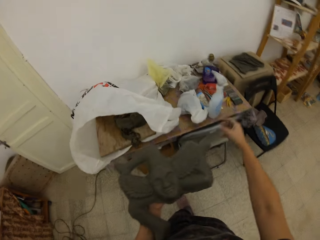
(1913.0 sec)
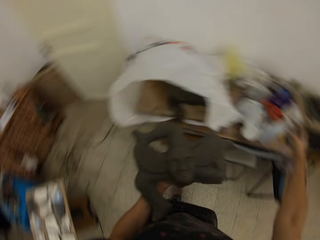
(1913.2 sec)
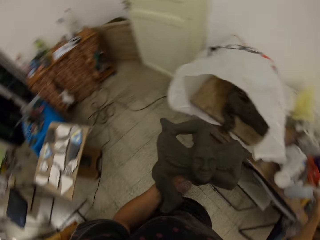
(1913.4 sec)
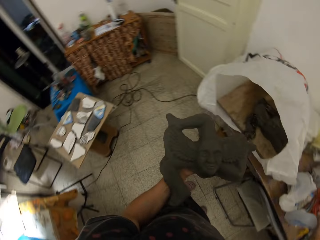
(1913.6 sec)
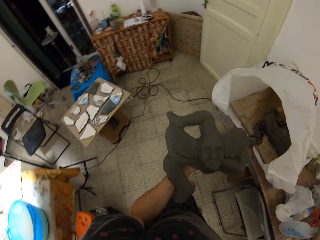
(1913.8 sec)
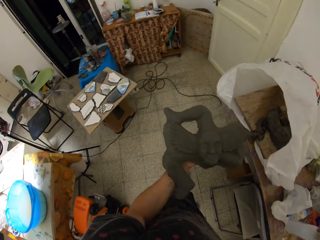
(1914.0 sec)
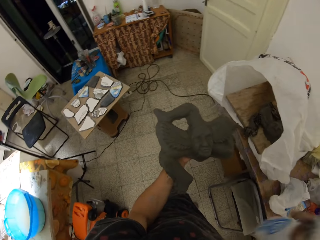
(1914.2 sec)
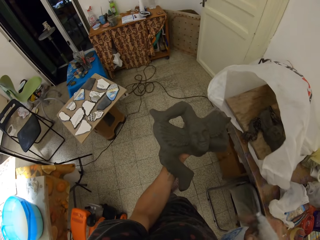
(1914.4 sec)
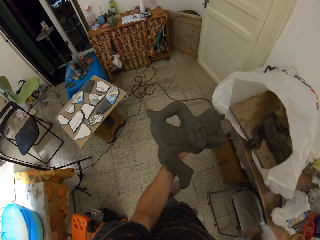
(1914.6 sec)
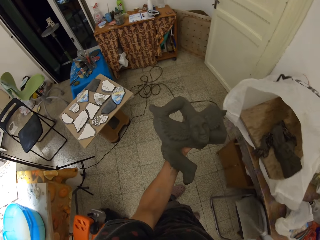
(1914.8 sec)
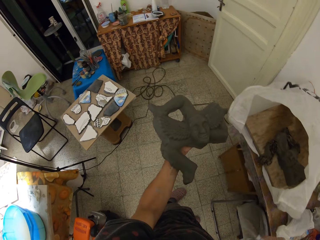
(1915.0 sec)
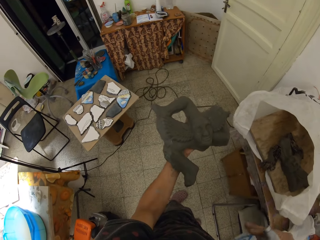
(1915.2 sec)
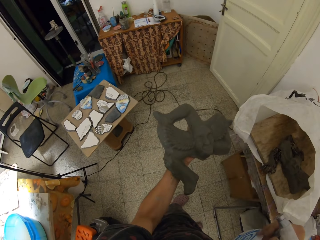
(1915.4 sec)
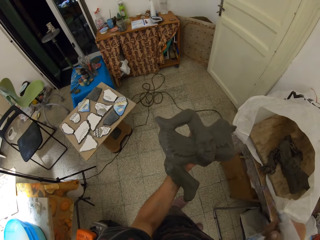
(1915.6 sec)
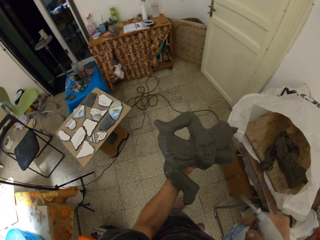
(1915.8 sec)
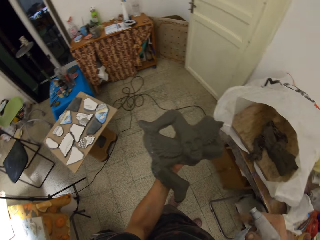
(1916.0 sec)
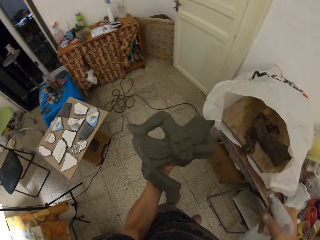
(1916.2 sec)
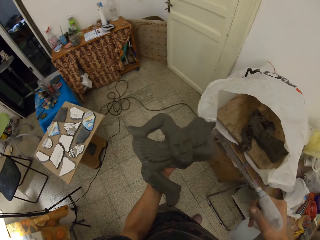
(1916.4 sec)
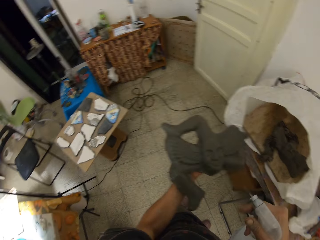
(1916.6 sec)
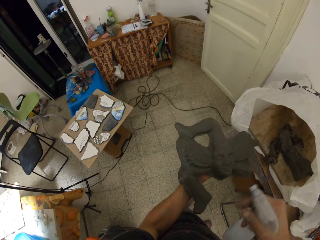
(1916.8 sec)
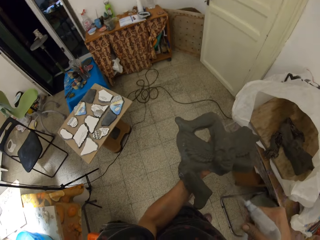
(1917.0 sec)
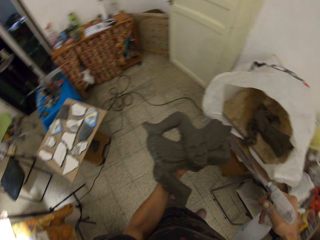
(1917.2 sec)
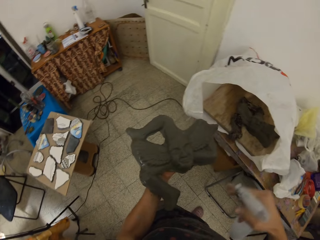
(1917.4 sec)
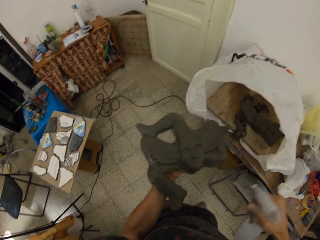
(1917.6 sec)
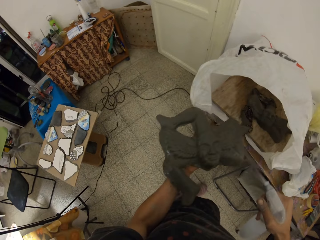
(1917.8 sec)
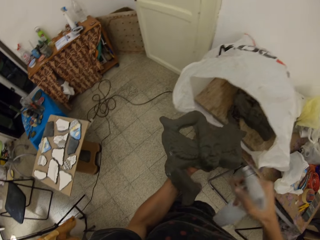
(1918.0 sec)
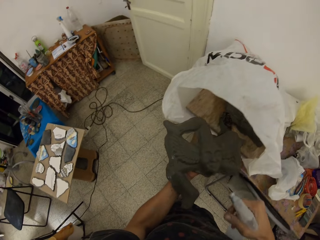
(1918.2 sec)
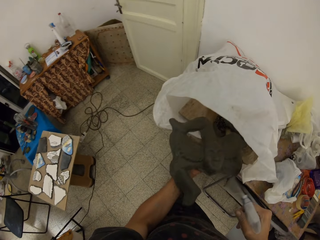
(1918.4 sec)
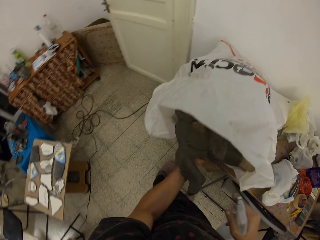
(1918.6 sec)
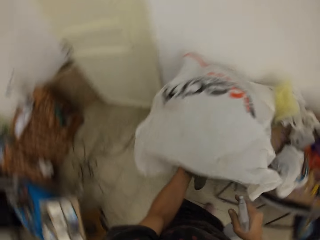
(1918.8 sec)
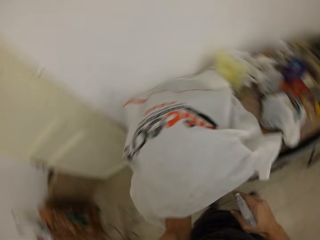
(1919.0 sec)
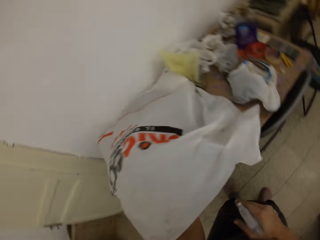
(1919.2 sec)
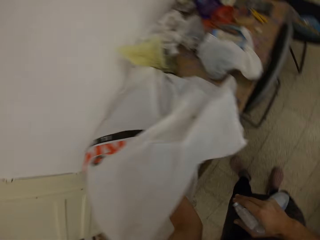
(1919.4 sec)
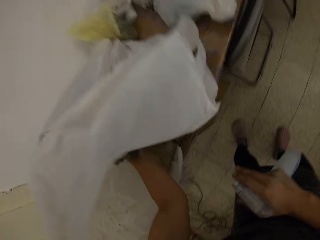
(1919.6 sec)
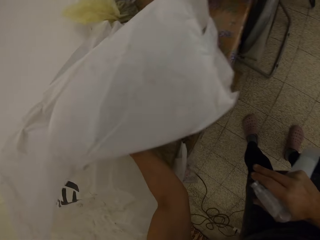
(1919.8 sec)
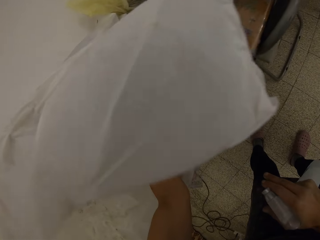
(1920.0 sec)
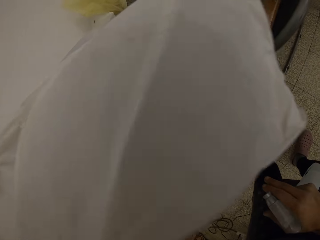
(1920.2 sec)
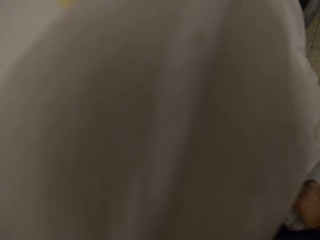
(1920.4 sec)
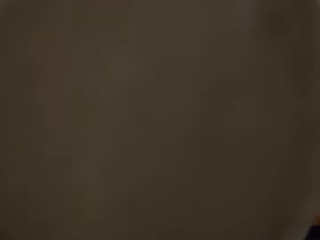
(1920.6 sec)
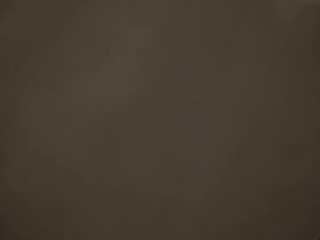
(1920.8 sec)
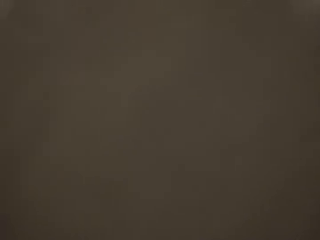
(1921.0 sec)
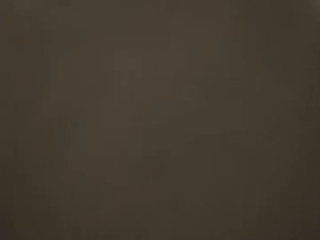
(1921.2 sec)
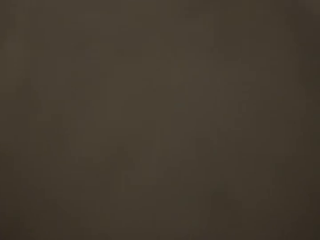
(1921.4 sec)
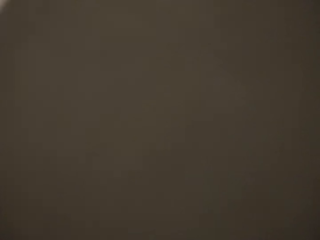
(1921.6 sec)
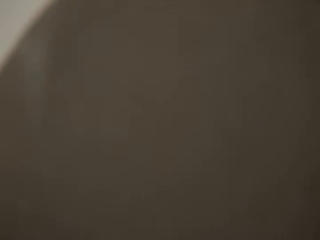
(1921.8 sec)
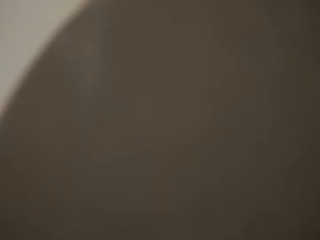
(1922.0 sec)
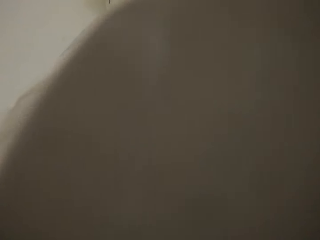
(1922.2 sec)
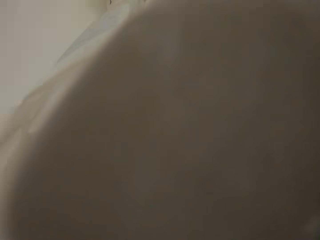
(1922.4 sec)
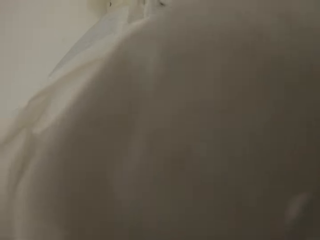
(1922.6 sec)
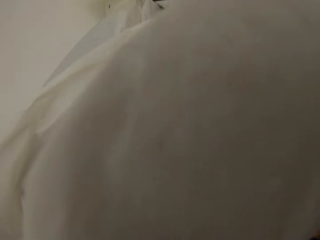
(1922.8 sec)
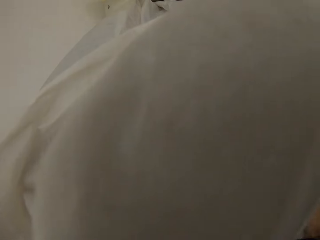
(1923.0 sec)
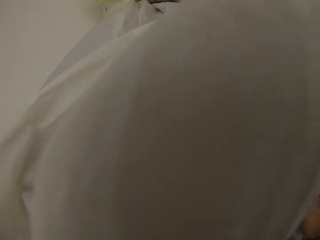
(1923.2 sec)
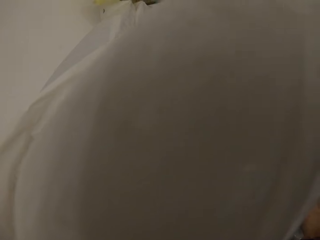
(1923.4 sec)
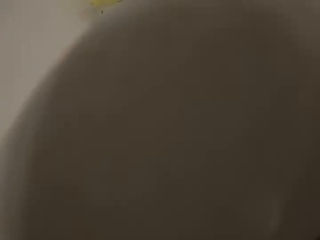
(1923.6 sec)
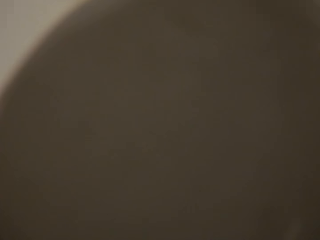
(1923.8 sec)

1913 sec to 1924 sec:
The camera wearer picks up a spray bottle on a table with her right hand. She sprays water on the ceramic art in her left hand with the spray bottle in her right hand. She puts the ceramic art in her left hand into a nylon on the table.

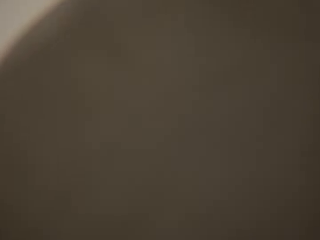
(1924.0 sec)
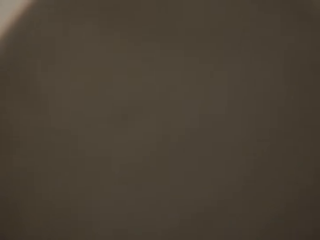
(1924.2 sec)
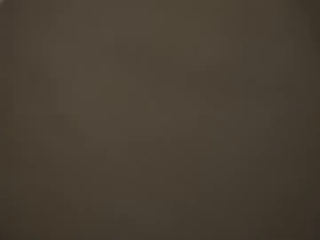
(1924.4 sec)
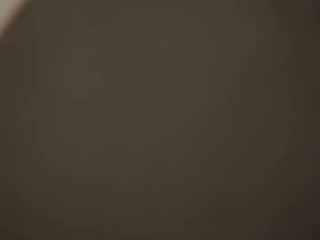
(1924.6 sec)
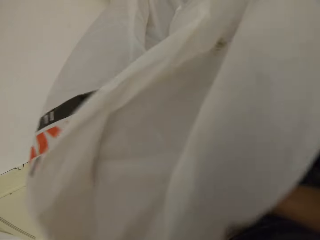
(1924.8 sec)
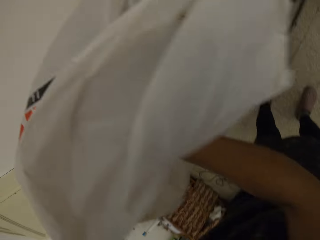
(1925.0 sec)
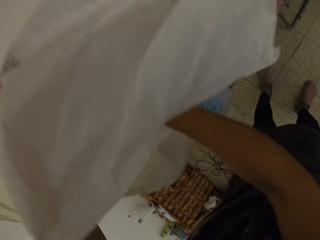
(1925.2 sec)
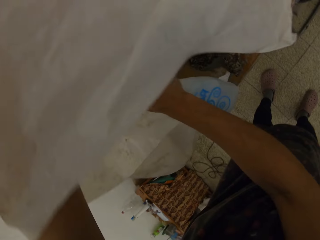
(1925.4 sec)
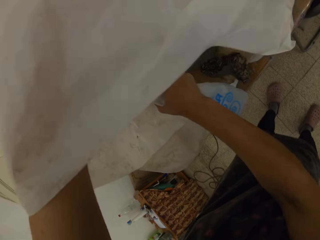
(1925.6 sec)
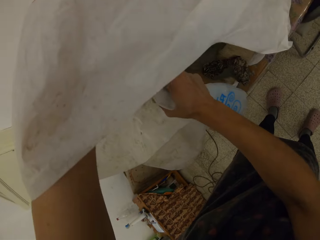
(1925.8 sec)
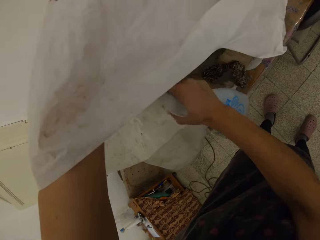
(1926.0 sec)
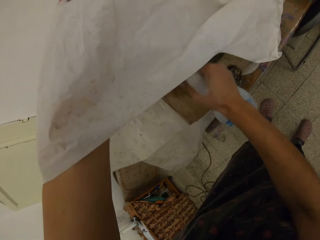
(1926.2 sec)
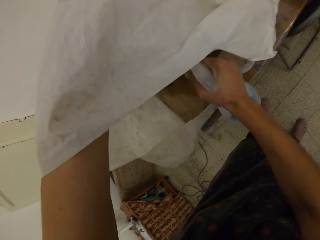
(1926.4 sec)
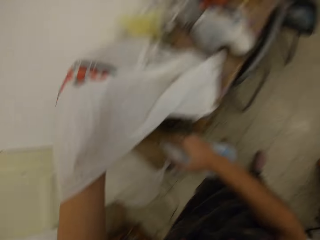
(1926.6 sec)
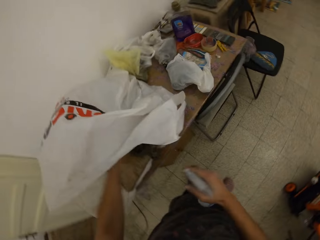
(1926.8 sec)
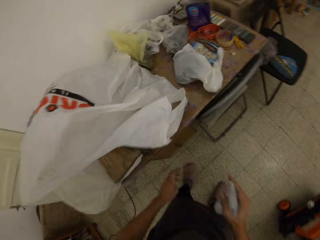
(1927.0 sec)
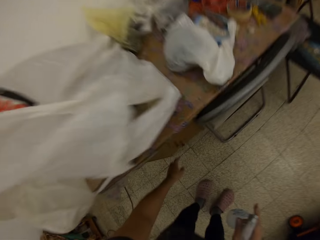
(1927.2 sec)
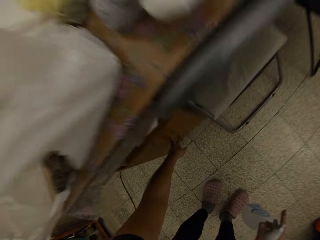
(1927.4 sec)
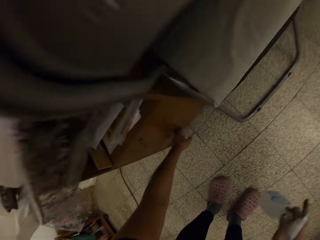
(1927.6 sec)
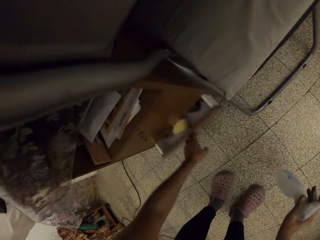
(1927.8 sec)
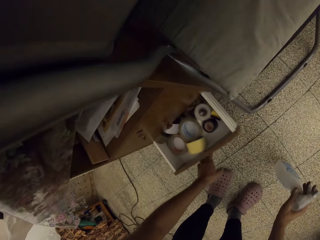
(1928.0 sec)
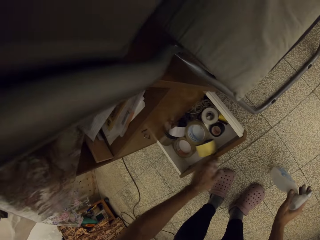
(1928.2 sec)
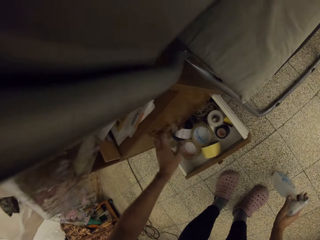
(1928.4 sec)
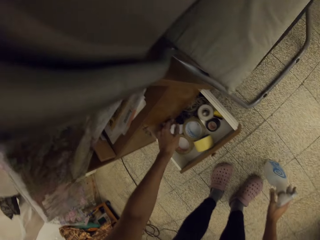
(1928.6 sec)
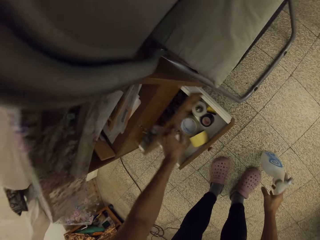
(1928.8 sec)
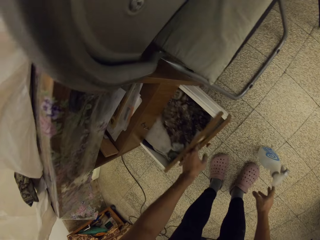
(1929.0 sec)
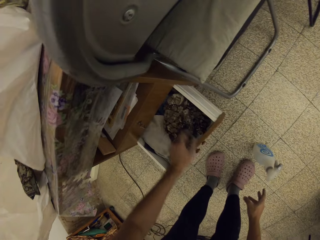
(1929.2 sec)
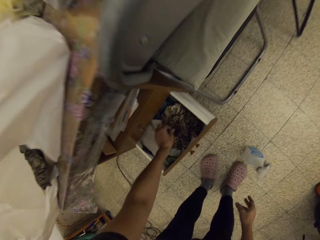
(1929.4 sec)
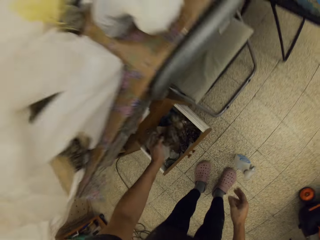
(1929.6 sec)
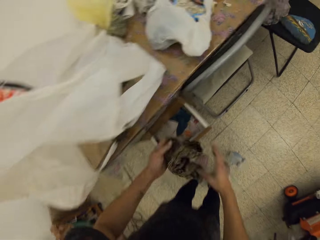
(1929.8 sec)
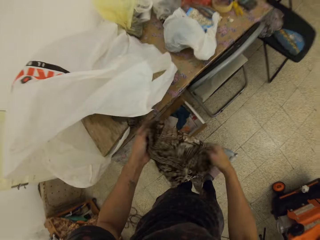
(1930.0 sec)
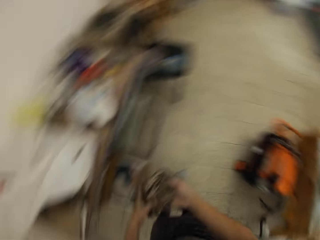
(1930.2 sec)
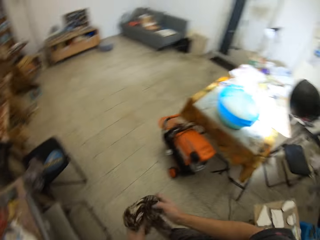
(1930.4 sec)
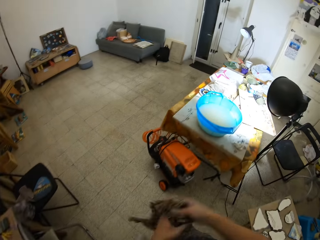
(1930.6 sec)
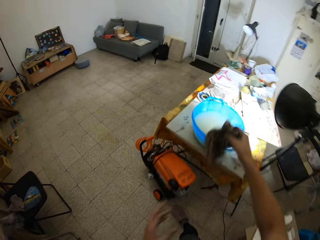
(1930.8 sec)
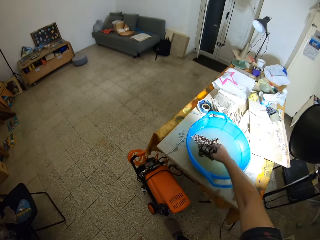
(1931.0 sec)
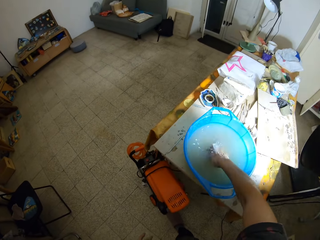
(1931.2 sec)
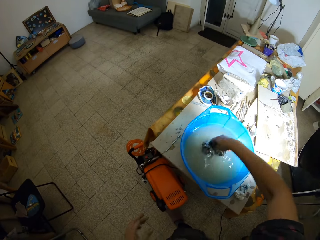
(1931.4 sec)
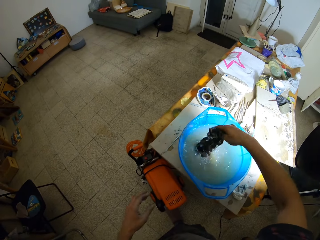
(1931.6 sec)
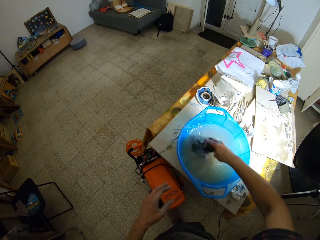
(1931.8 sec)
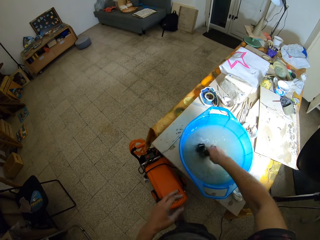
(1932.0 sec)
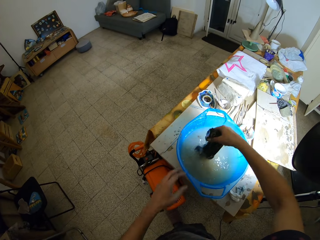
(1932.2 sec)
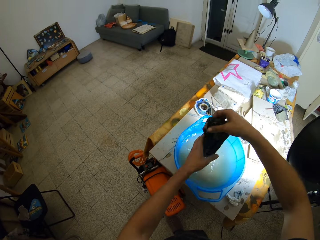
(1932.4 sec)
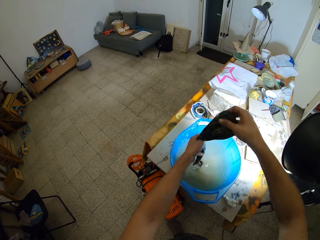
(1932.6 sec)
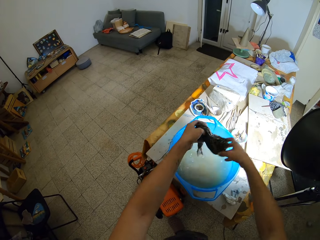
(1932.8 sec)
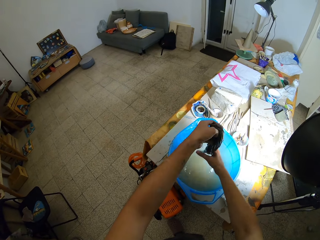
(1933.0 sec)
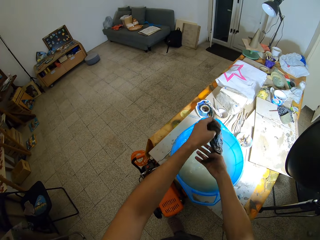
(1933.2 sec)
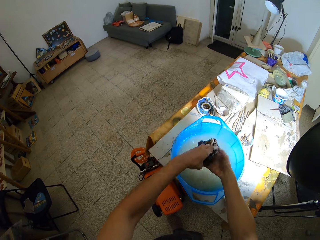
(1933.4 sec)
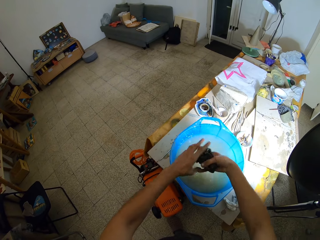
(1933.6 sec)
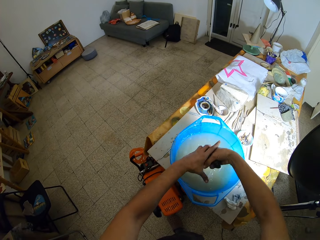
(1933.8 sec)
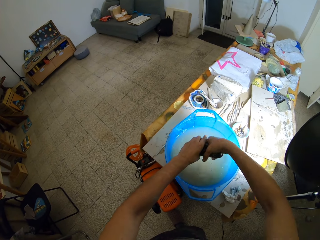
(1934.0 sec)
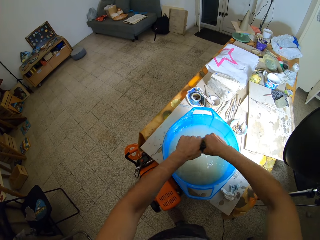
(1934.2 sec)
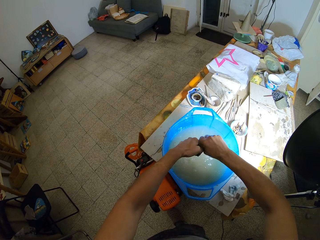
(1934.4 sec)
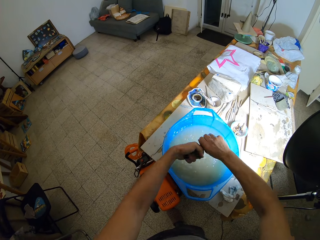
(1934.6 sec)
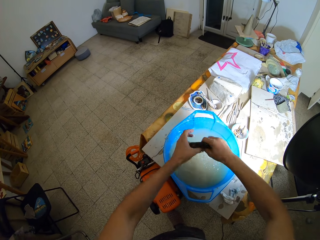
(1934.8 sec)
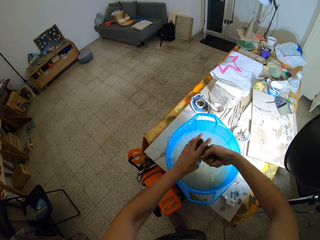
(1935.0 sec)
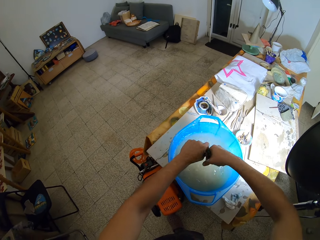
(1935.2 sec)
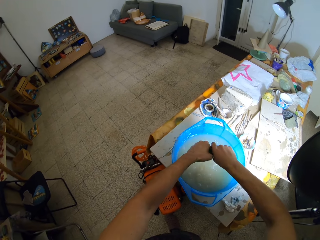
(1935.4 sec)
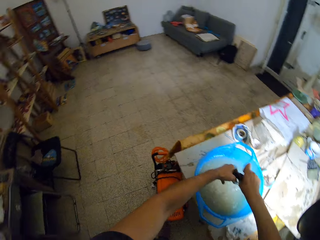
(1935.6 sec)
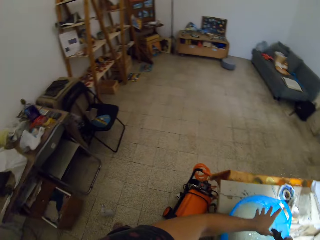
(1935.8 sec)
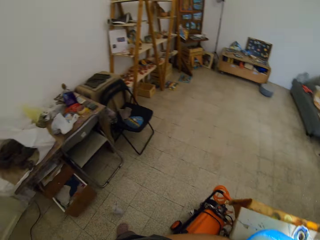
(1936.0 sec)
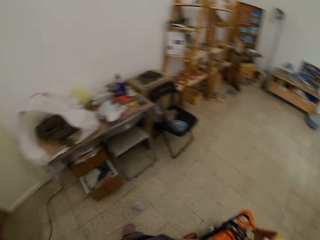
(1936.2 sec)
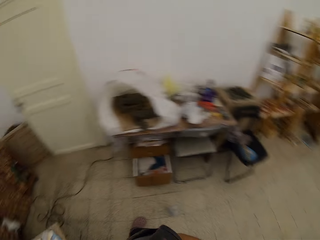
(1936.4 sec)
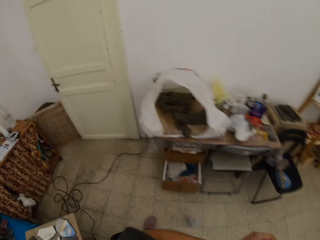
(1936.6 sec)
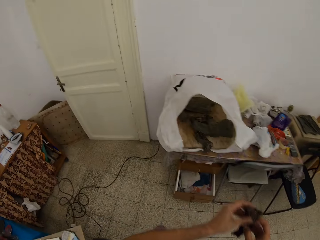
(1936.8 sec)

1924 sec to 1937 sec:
The camera wearer sprays water on the ceramic art in the nylon on the table with the spray bottle in her right hand. She opens a drawer under the table with her left hand. She places the spray bottle in her right hand on the floor. She opens the drawer under the table with her left hand. She picks up a piece of cloth in the drawer with her left hand. She dips the piece of cloth into a blue bucket of water on the table with her right hand. She squeezes out water from the piece of cloth into the blue bucket of water on the table with both hands.
